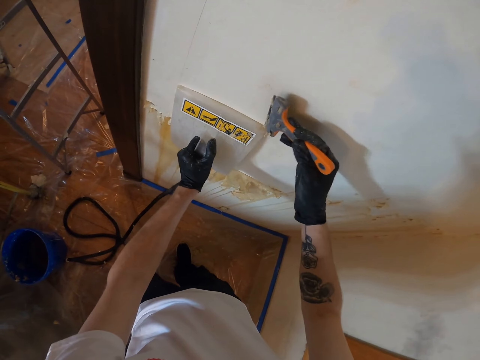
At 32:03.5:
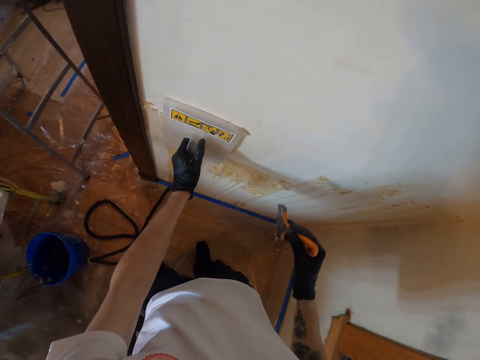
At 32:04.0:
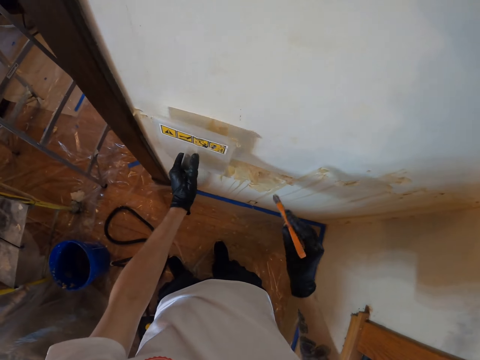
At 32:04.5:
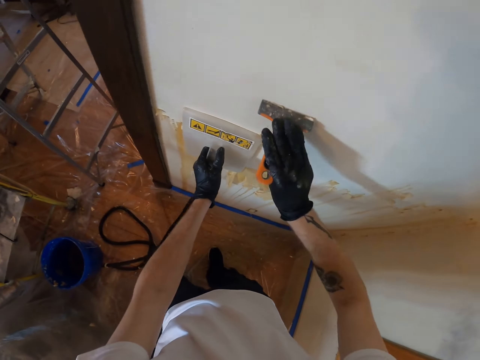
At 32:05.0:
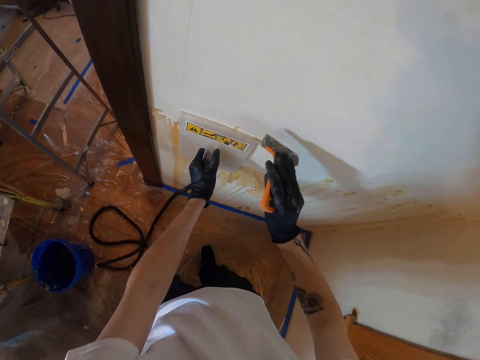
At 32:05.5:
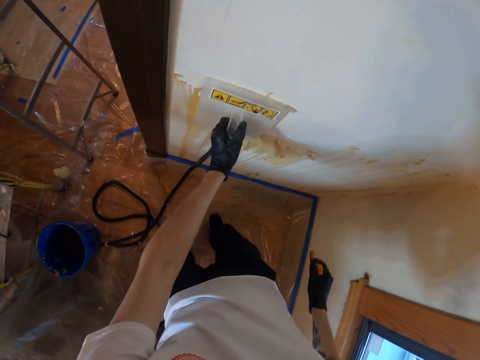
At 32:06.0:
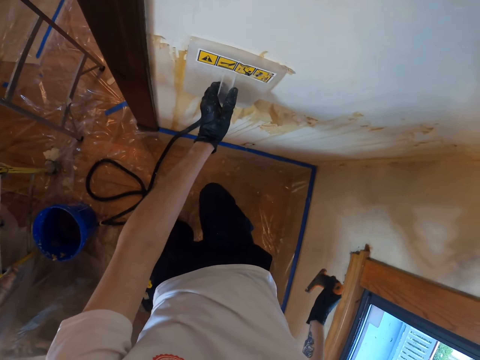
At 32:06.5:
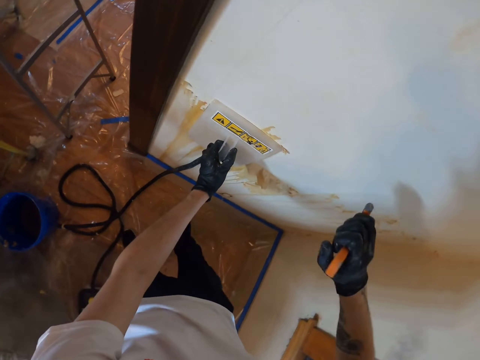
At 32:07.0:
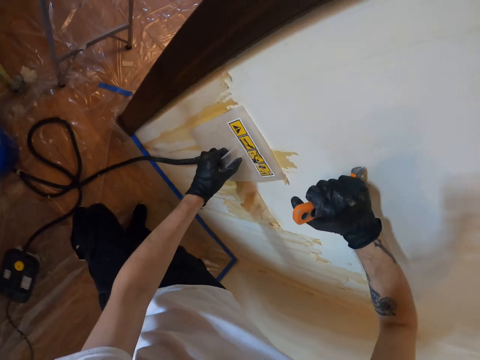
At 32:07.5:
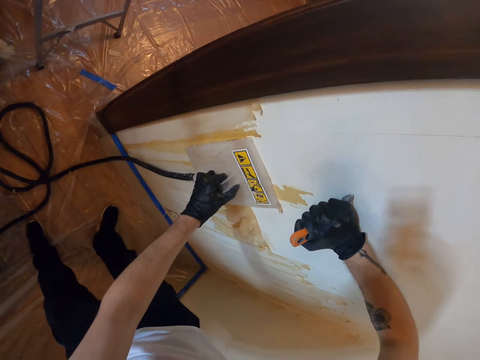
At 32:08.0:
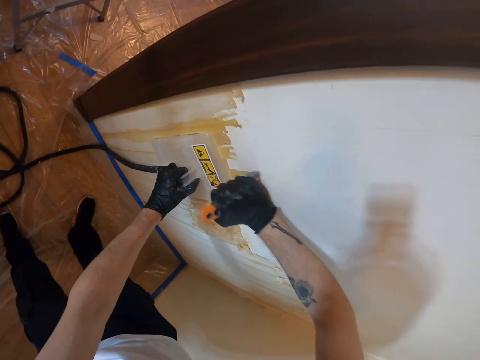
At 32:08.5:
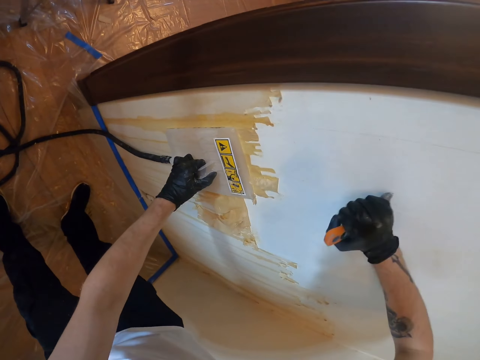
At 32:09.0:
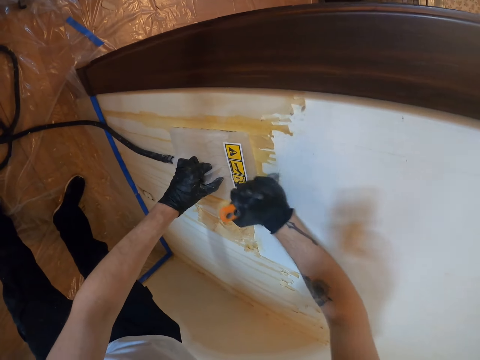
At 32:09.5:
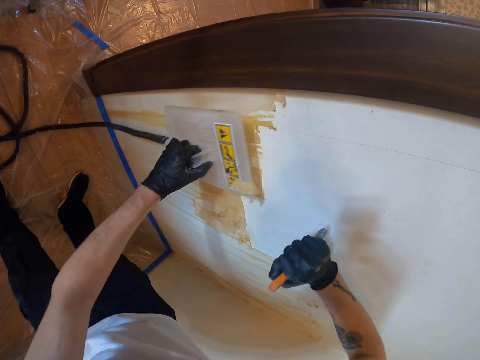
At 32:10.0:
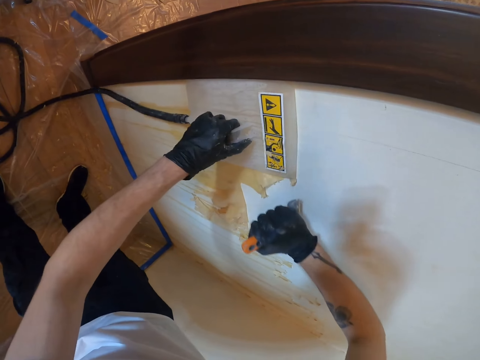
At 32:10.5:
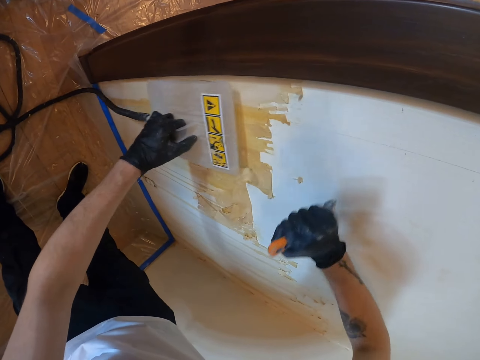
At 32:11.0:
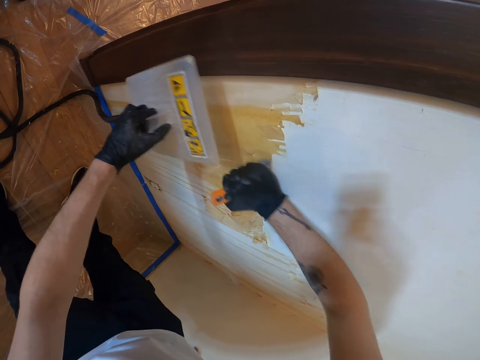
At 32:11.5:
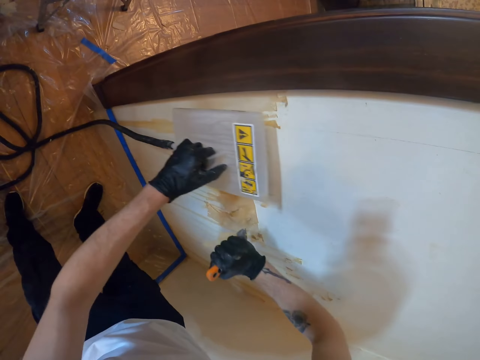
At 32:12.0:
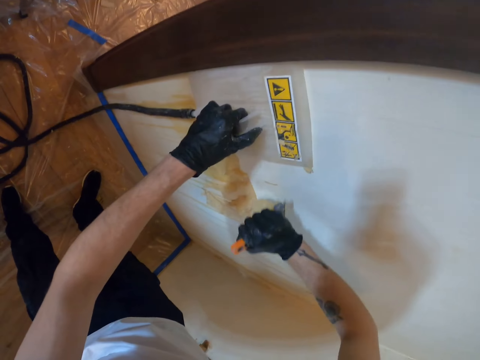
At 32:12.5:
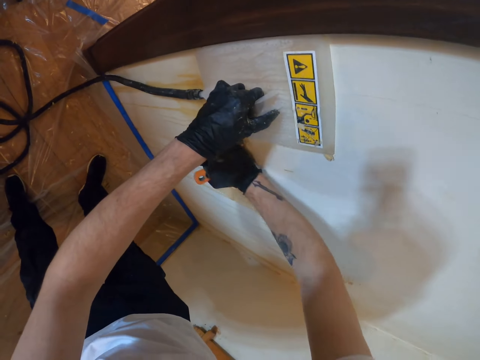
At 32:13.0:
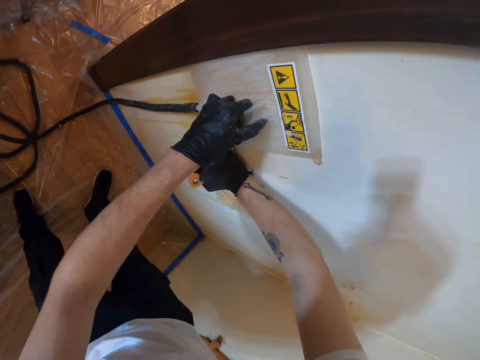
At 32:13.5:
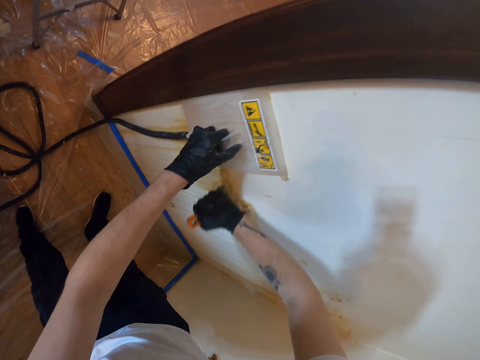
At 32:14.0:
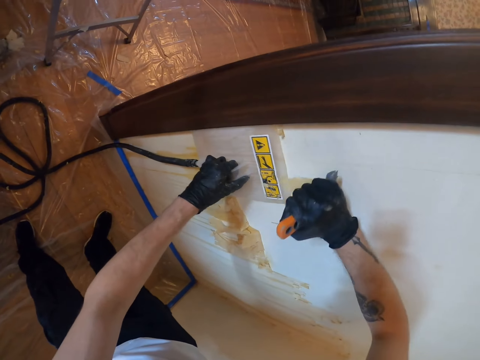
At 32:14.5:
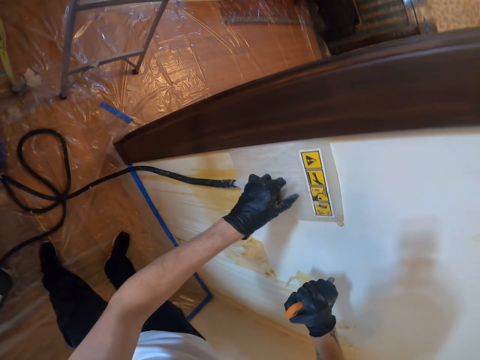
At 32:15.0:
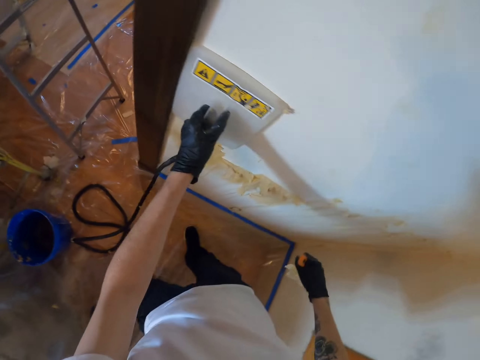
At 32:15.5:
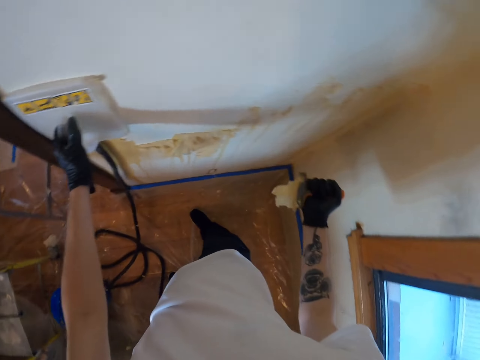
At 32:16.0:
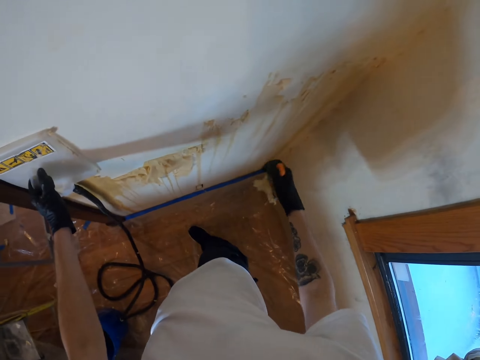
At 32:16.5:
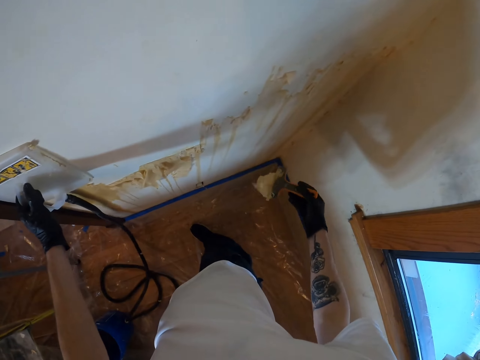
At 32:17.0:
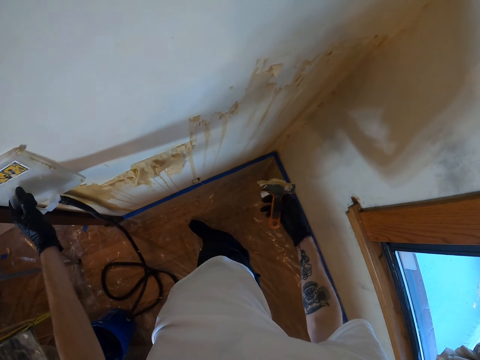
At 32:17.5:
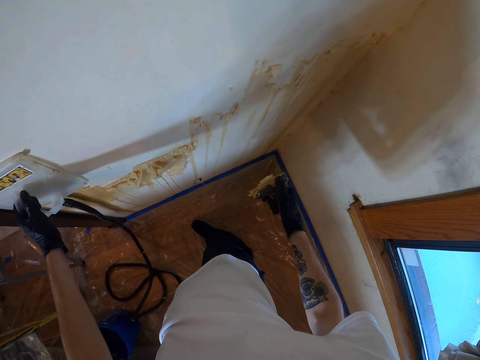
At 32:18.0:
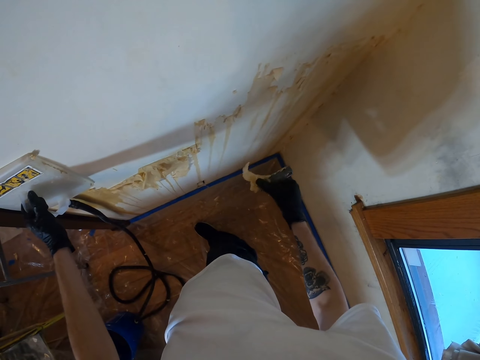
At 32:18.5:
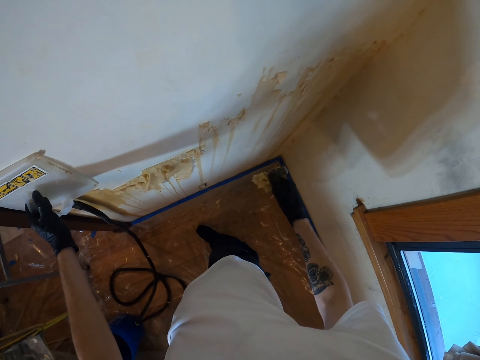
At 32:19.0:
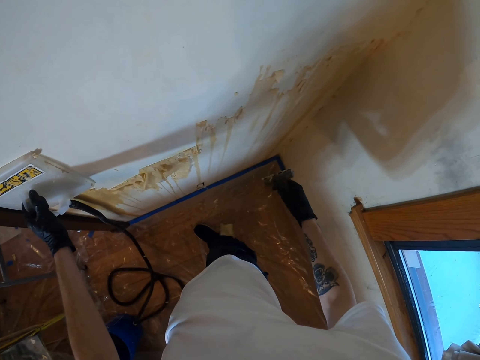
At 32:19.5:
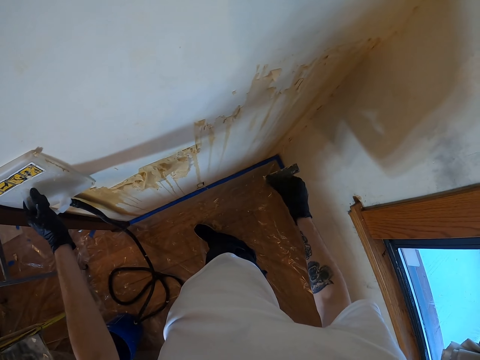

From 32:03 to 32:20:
The camera wearer scrubs paint from the wall with a scrubber. They smoothen paint on the wall. They hold the float on the wall. They scrub paint from the wall with the scrubber. They peel the dirt from the wall with the scraper. They smoothen paint on the wall. They remove the dirt from the scraper.

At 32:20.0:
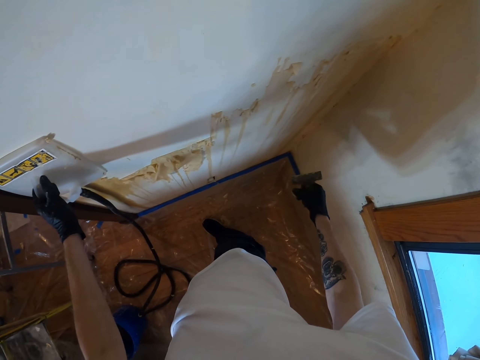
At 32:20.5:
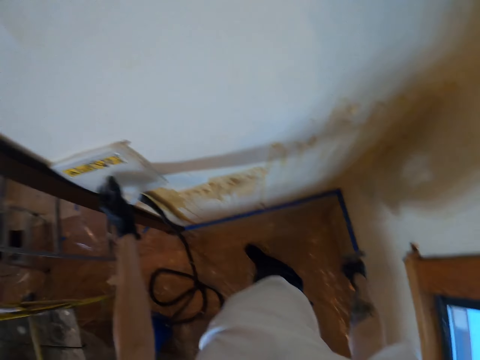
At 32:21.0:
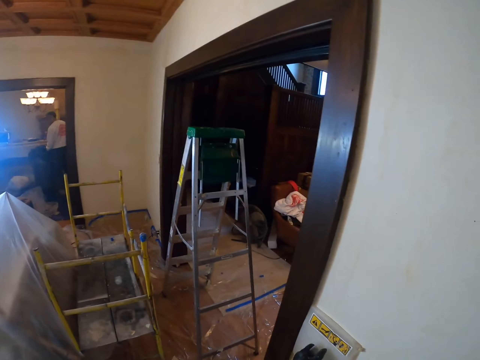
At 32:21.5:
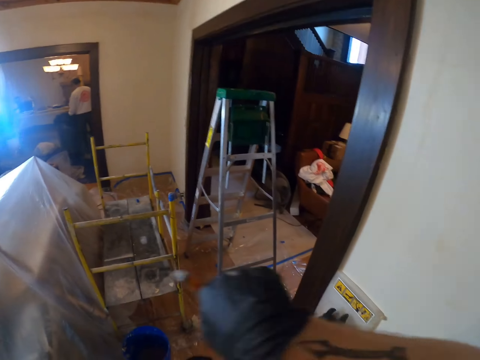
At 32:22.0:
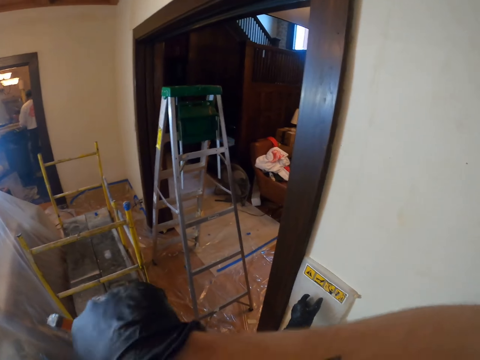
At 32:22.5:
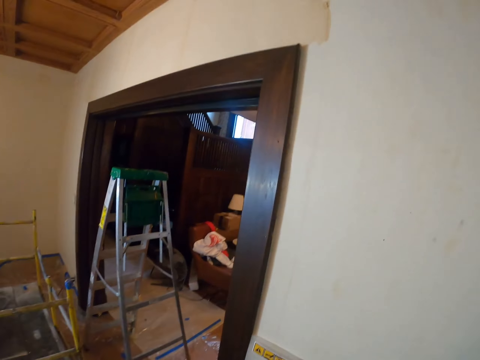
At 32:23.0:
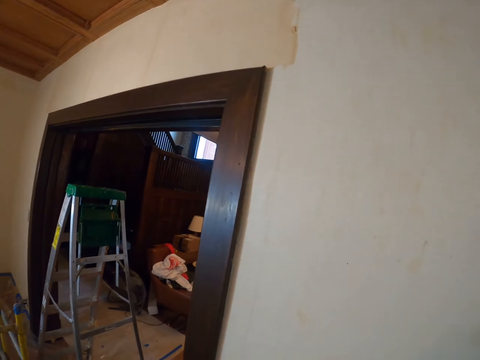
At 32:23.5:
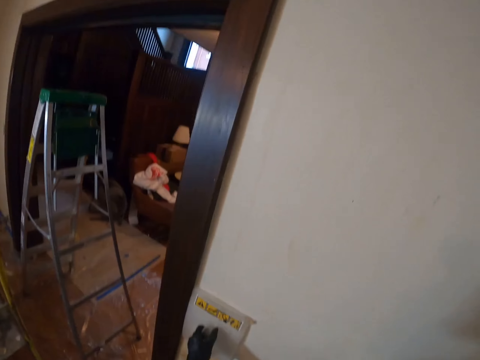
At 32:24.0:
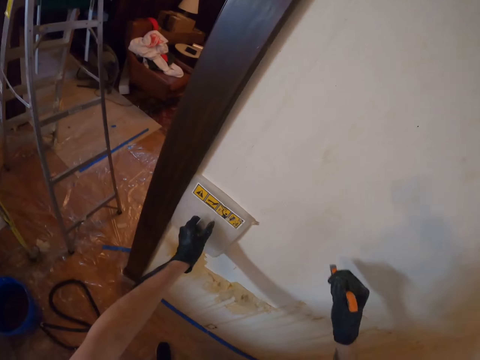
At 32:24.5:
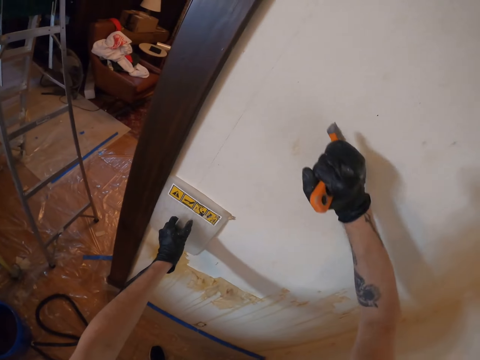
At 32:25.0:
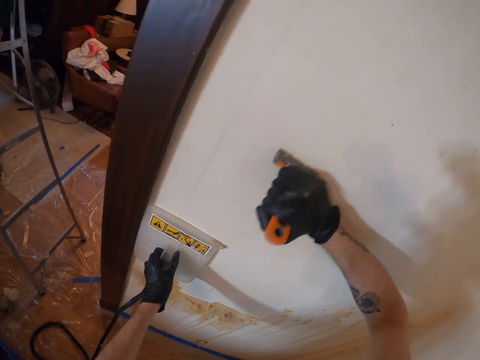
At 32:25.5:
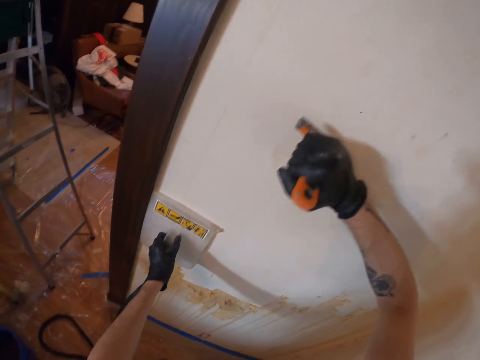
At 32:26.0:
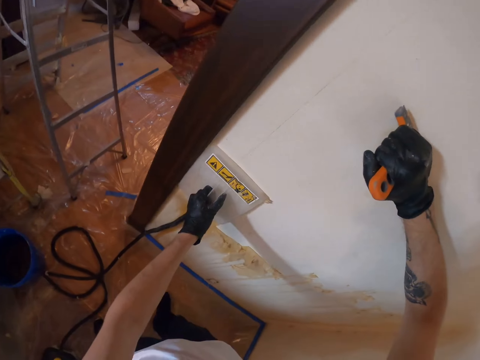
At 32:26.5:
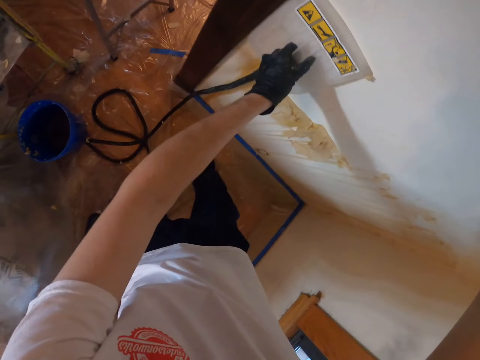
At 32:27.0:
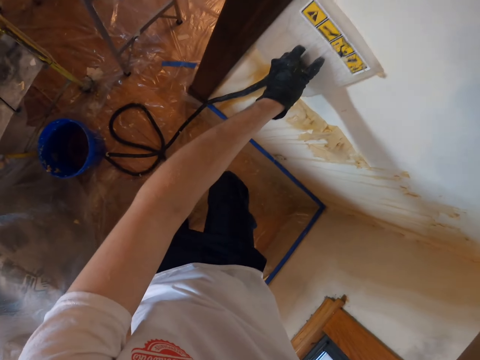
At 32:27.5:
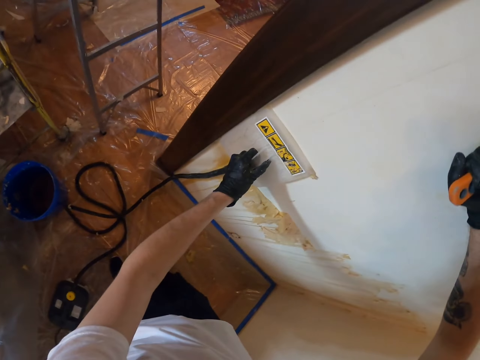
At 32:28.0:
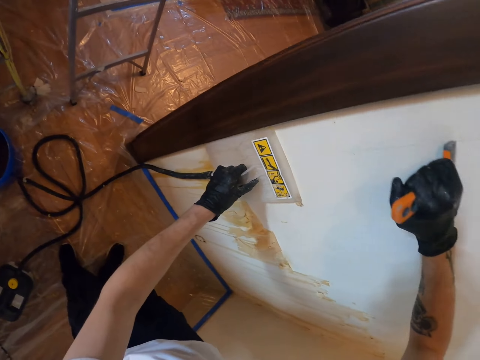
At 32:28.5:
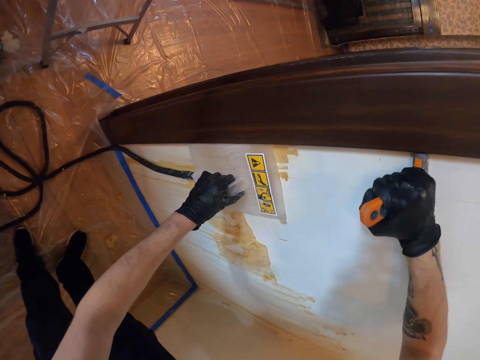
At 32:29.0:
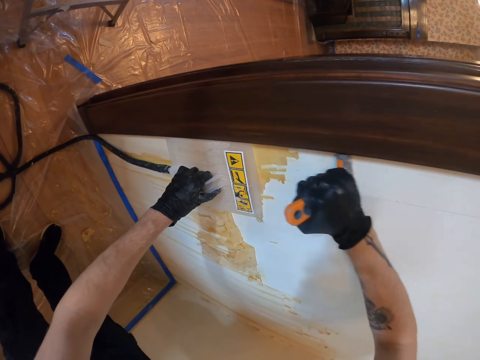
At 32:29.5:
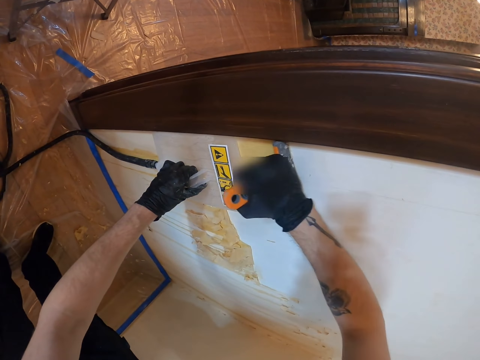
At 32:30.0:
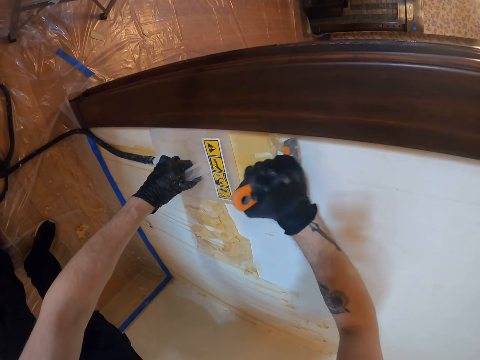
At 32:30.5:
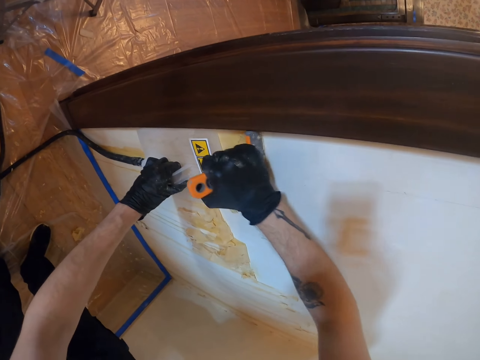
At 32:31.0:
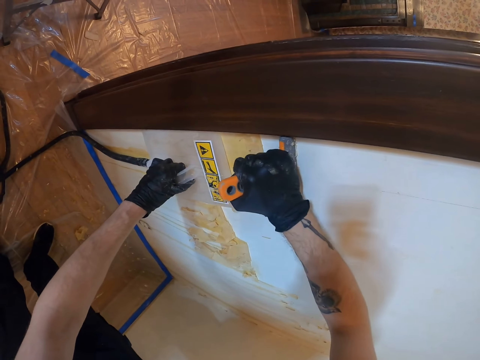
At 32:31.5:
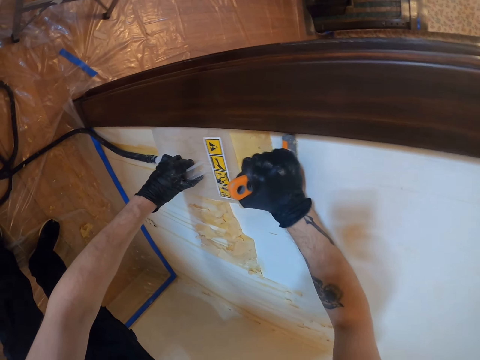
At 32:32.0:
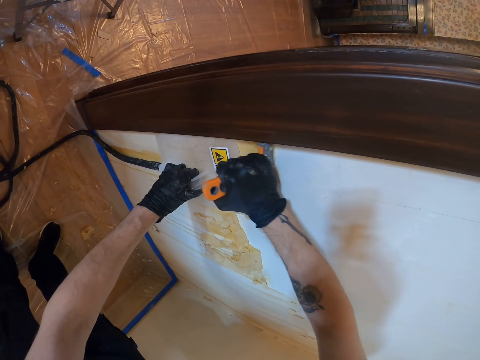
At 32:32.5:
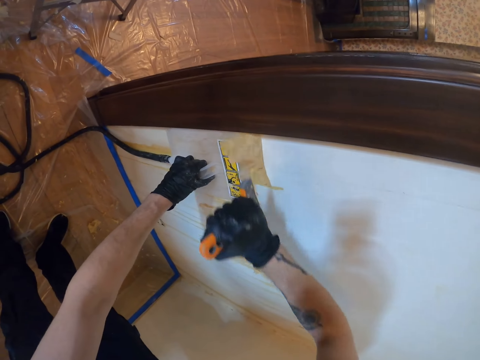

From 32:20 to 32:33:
The camera wearer looks around. He rubs his face. He scrubs paint from the wall with a scrubber. He smoothens paint on the wall. He scrubs paint from the wall with the scrubber.
